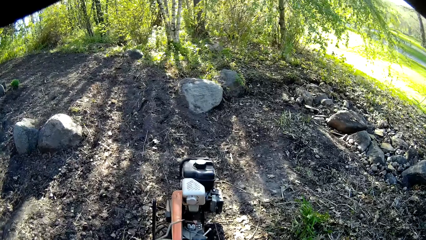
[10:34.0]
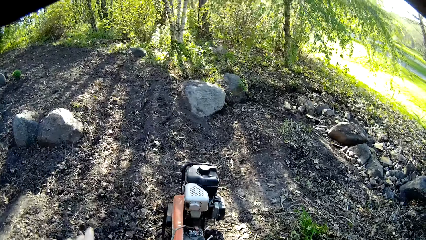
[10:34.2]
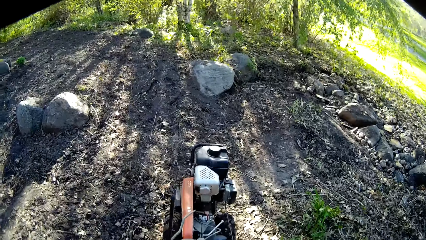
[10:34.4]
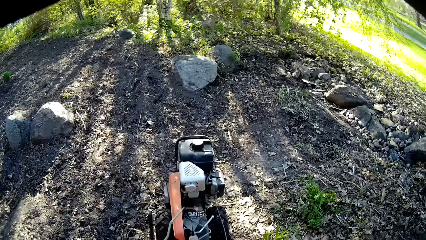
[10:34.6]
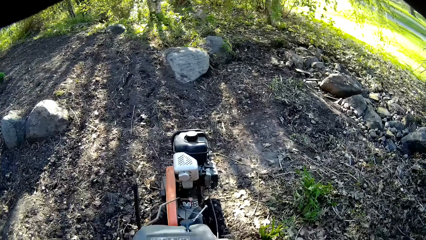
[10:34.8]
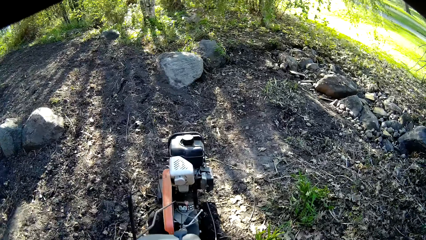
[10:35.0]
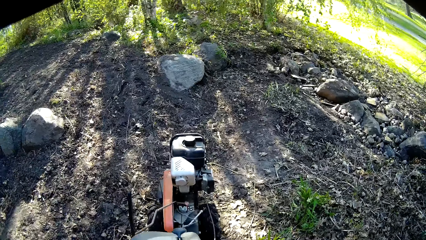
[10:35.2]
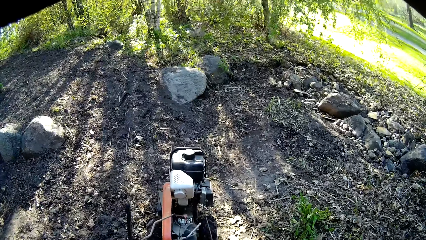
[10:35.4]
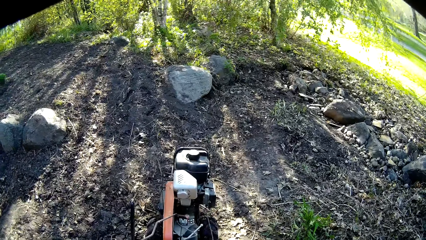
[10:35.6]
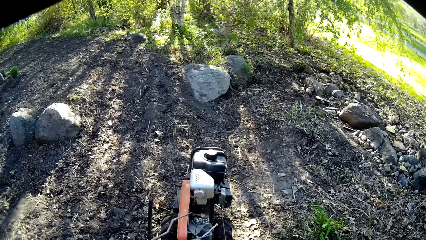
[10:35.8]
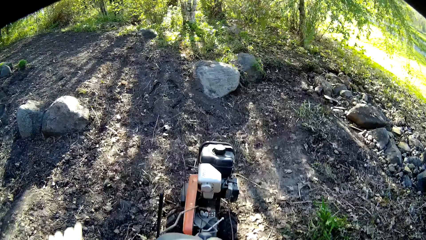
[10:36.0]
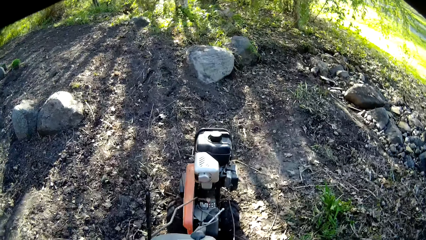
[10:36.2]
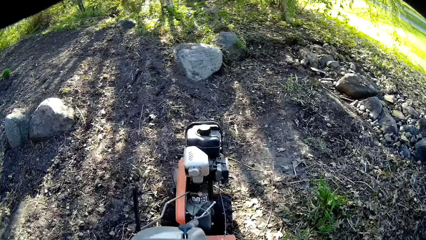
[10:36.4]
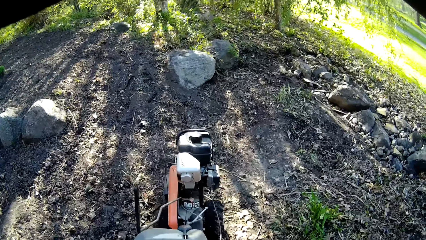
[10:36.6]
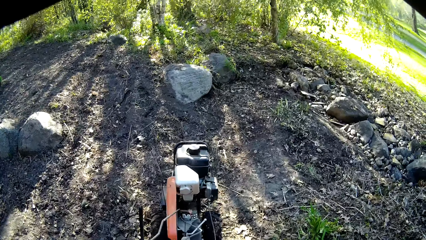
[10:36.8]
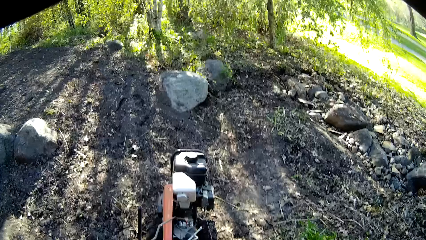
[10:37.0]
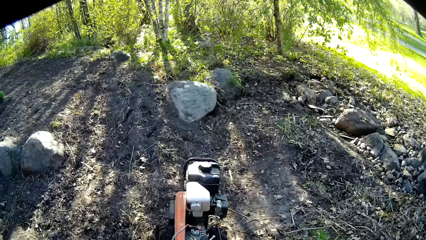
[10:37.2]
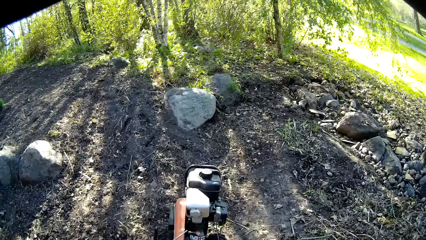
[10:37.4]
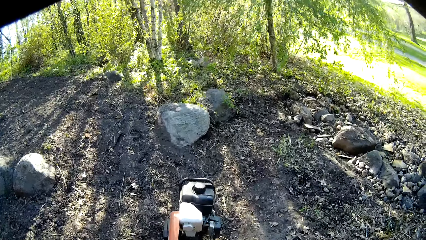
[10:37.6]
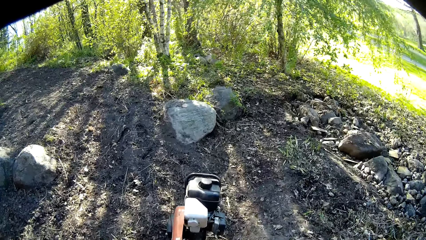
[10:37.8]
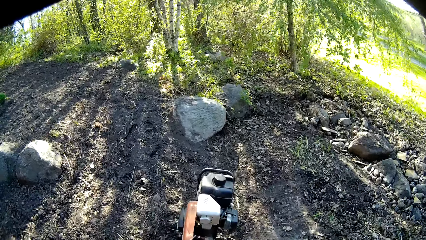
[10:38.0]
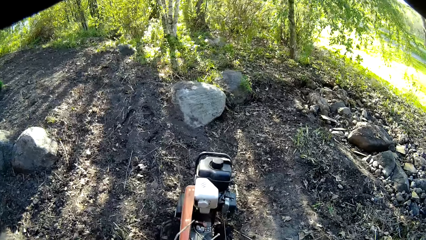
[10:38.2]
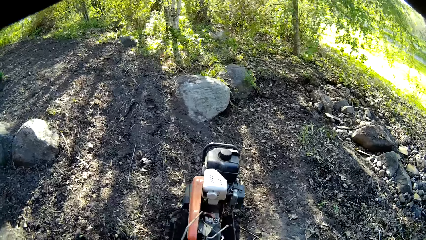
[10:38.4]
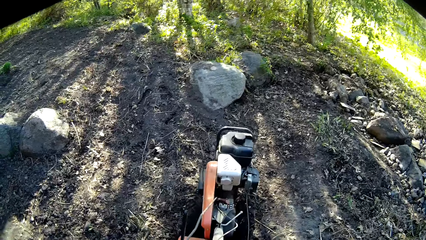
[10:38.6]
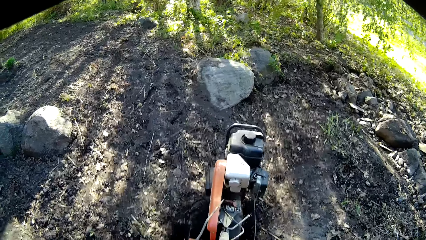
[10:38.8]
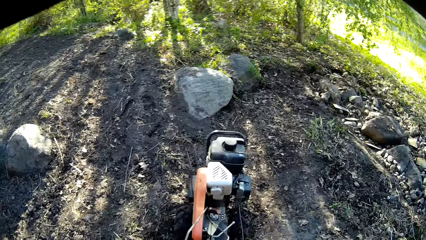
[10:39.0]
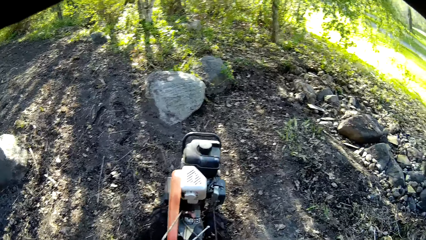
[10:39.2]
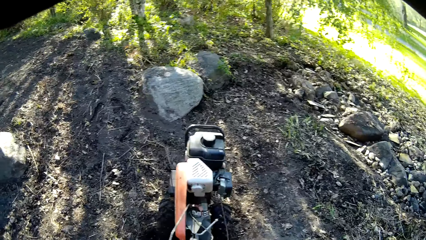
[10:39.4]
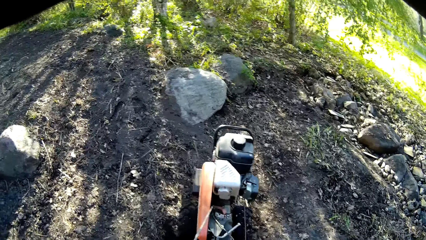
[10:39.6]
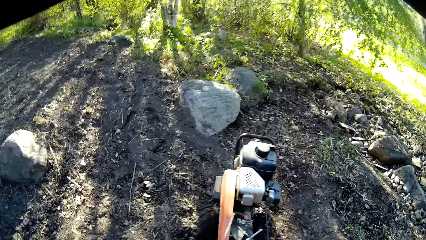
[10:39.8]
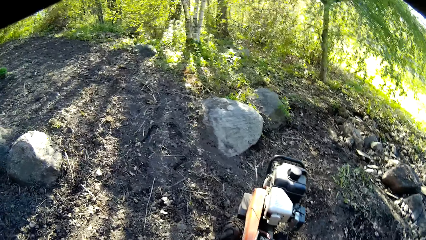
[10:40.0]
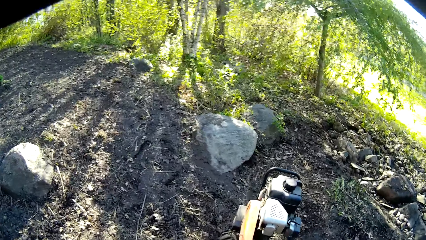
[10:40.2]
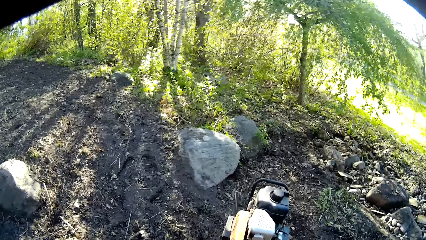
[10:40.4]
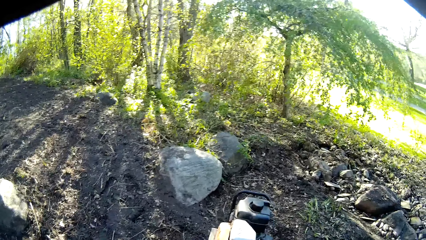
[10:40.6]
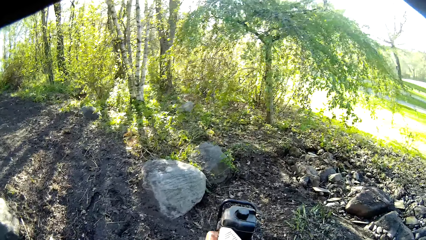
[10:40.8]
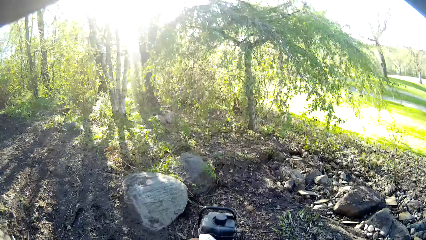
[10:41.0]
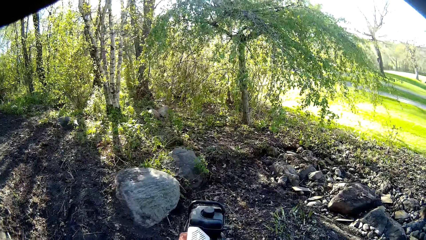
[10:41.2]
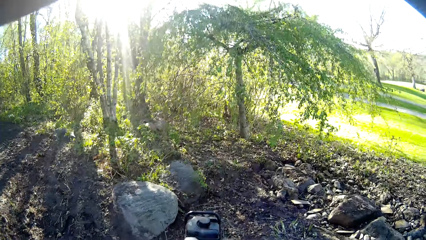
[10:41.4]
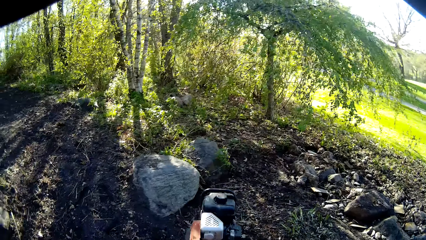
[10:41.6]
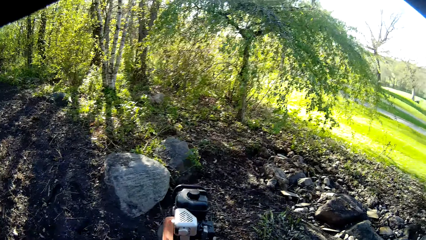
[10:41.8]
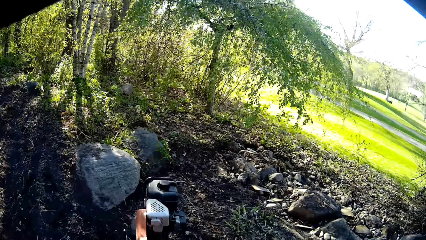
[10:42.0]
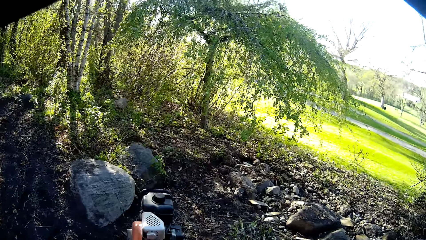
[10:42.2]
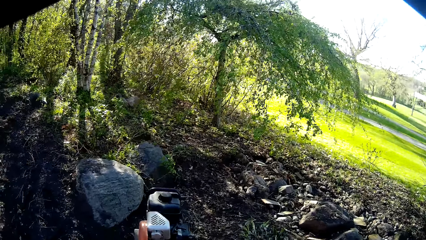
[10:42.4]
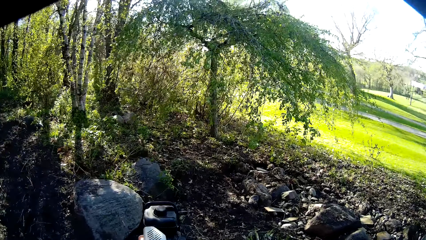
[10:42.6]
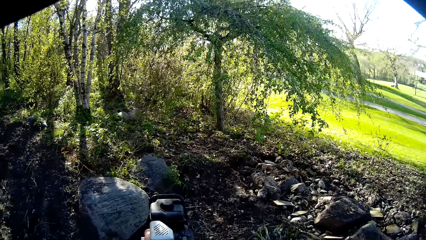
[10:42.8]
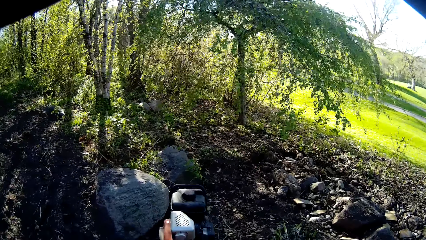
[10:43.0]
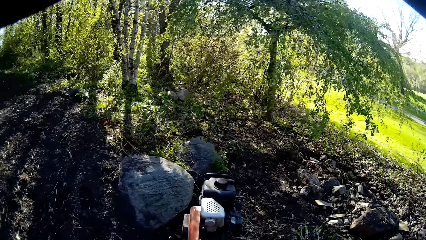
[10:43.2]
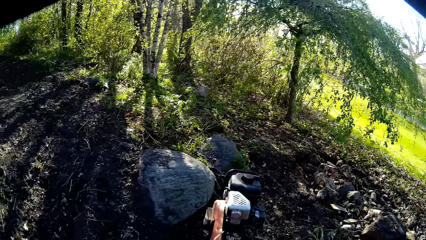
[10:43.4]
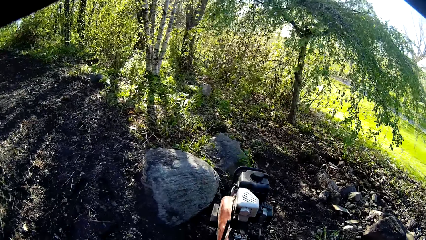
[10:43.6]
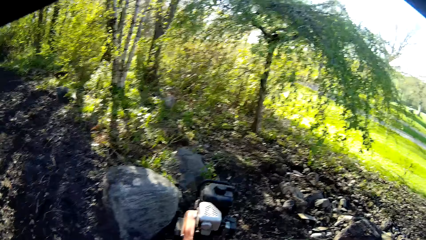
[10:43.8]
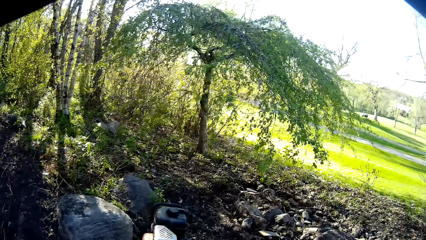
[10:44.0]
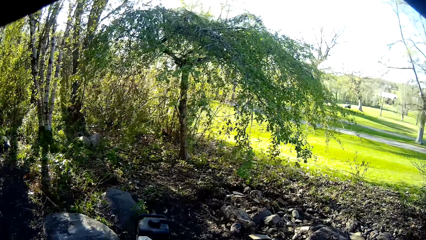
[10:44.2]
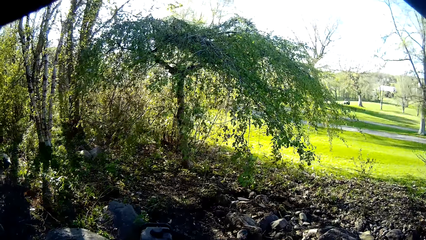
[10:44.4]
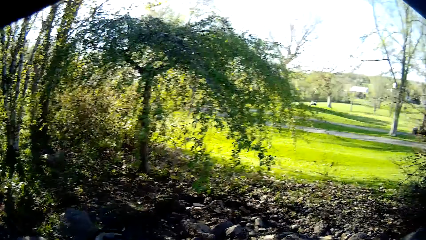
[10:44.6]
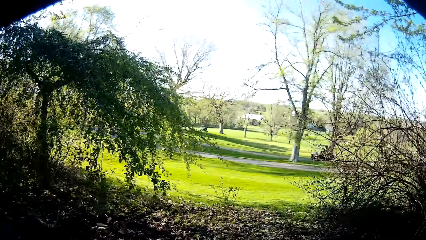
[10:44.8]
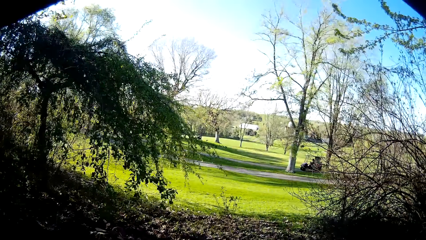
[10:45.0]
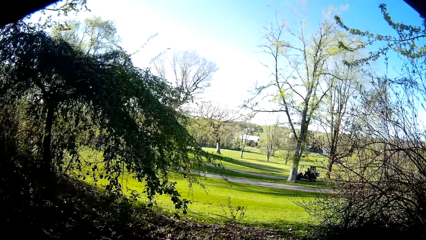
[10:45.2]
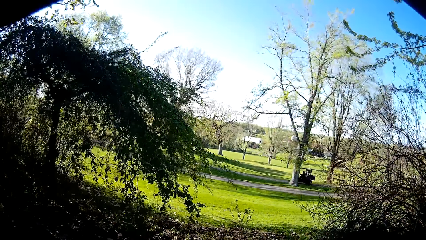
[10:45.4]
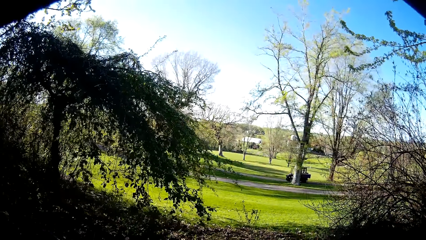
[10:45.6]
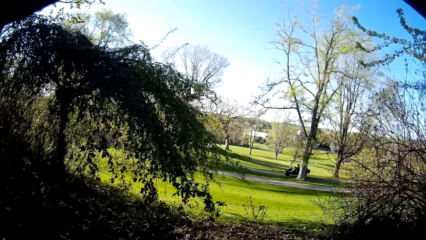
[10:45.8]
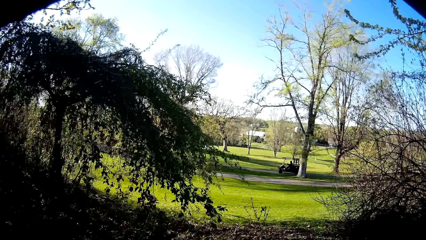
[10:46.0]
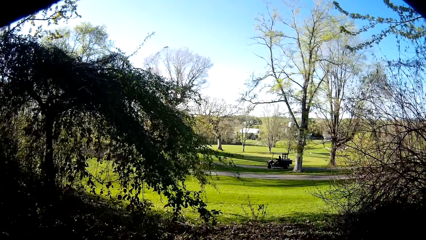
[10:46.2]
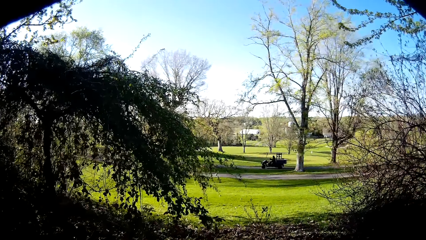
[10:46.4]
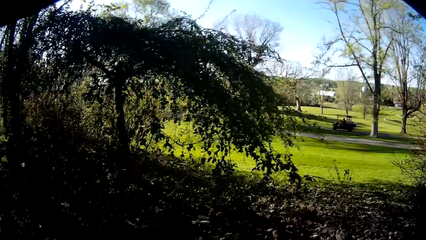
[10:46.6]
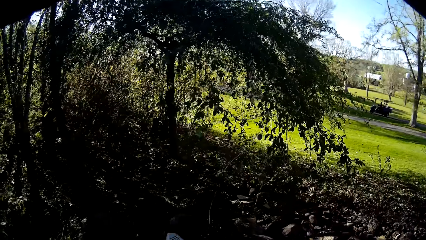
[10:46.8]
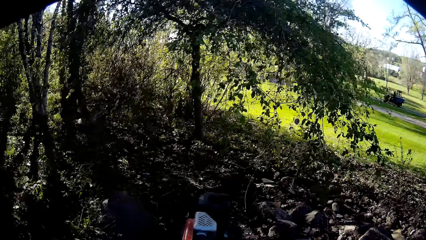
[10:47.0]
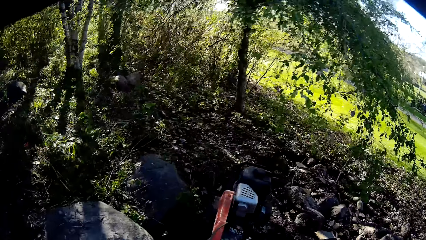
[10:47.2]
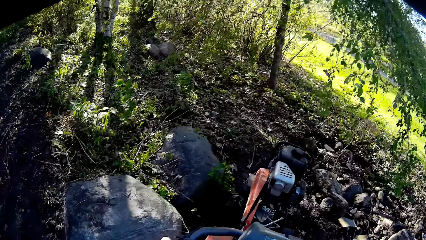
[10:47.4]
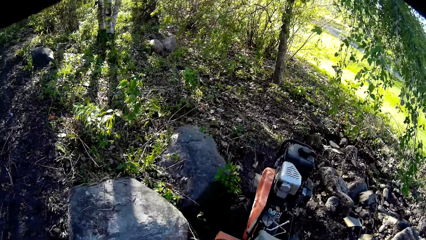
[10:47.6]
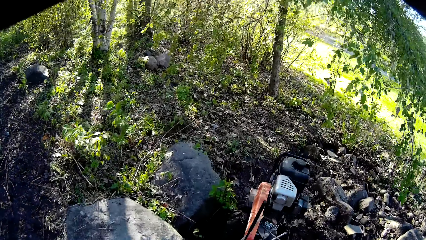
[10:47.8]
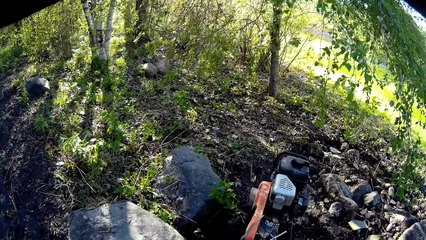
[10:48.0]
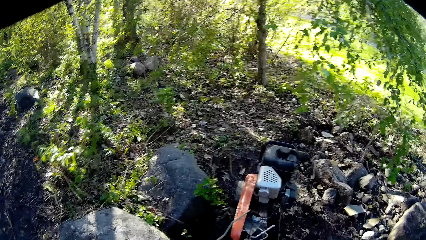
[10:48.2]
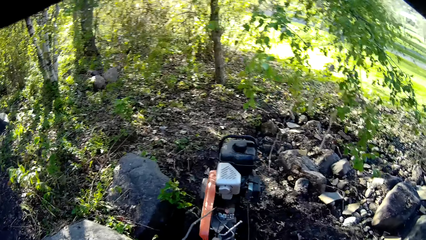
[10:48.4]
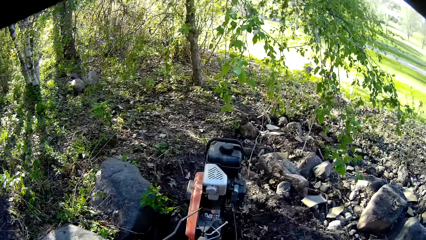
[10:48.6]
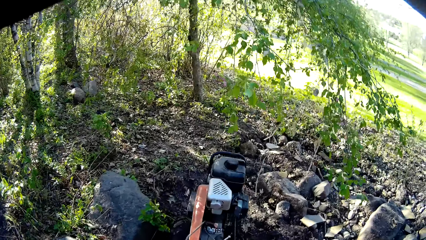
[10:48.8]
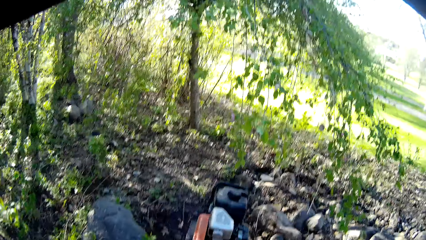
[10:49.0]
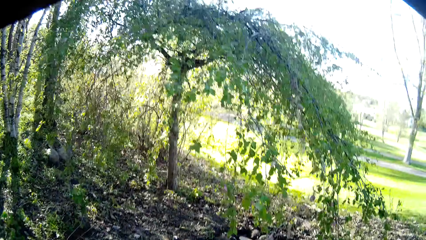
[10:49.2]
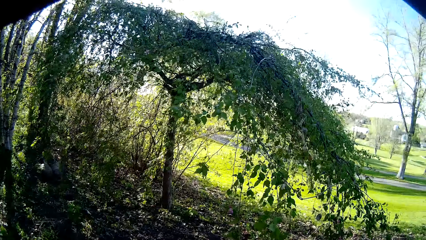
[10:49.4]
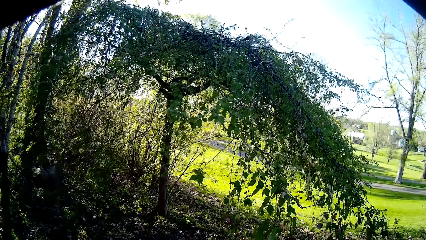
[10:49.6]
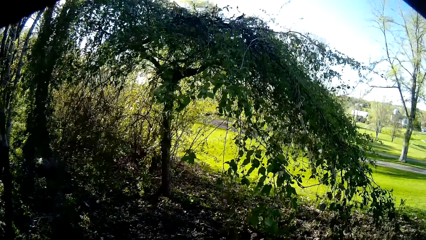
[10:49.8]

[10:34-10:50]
The camera wearer pulls a starter rope grip of the tiller with his left hand. A man drives past the camera wearer in a golf cart.
